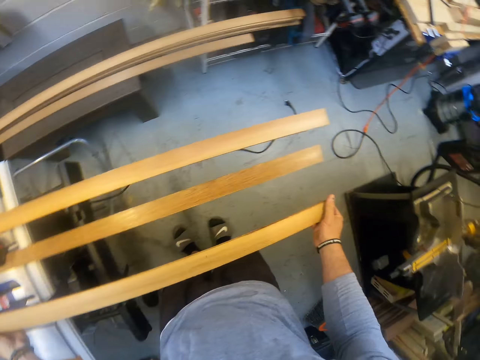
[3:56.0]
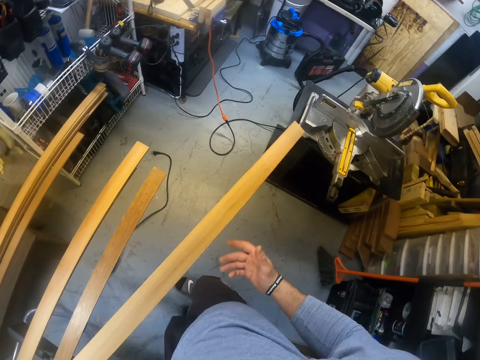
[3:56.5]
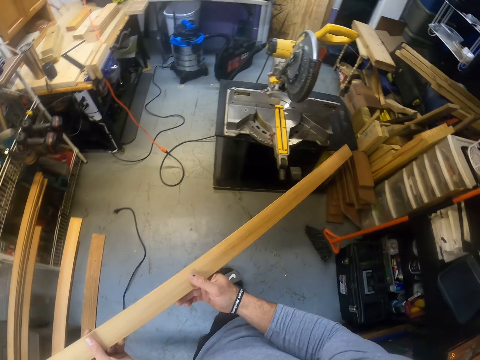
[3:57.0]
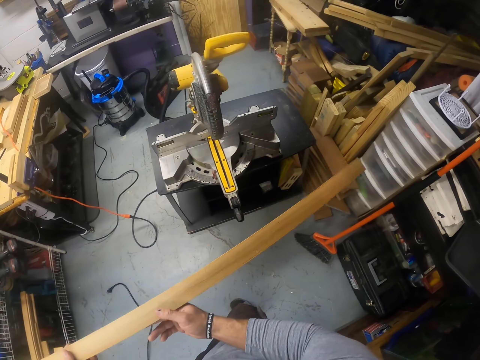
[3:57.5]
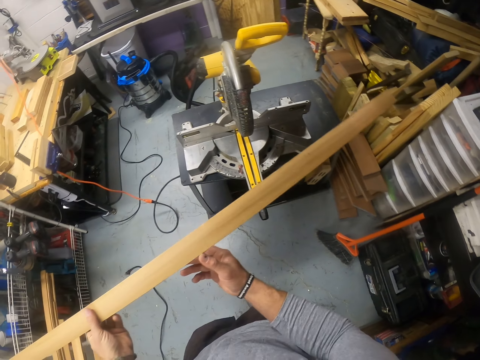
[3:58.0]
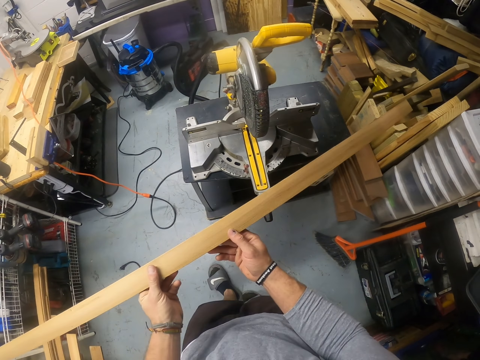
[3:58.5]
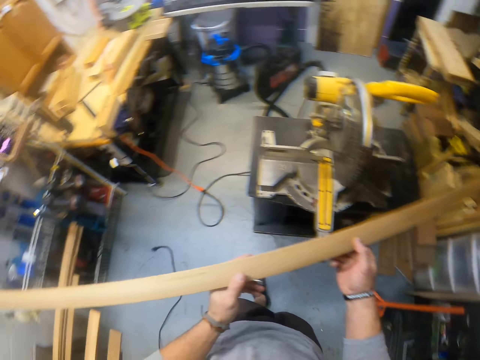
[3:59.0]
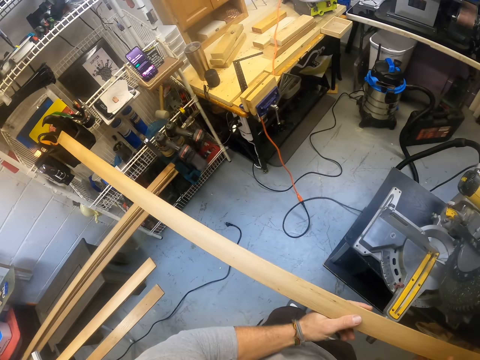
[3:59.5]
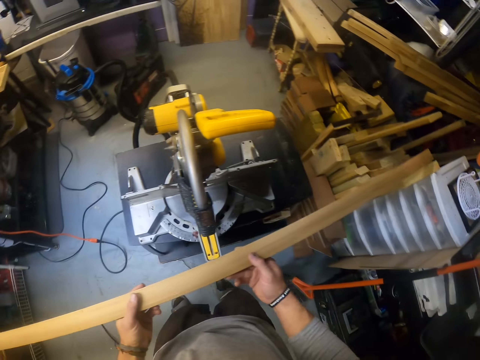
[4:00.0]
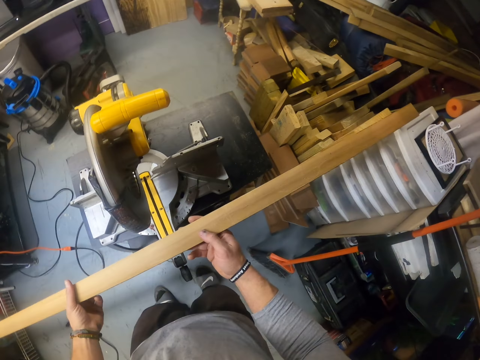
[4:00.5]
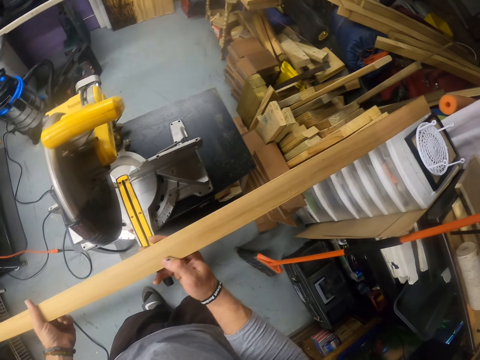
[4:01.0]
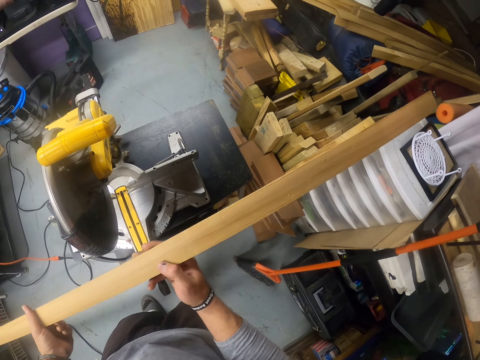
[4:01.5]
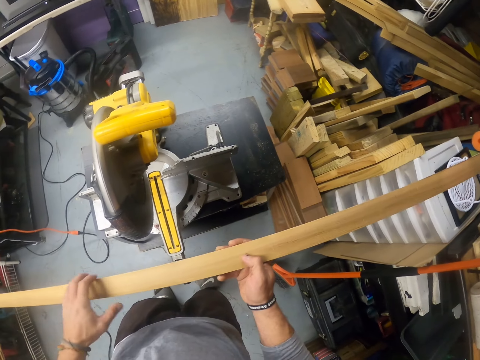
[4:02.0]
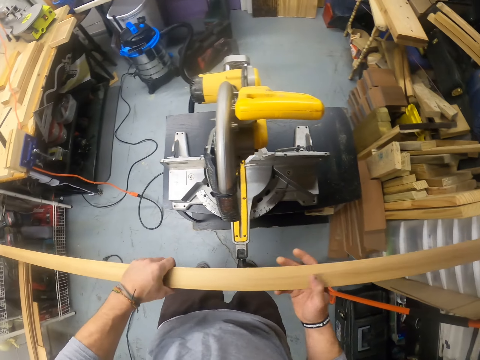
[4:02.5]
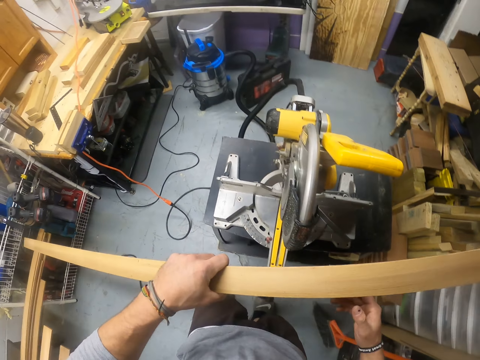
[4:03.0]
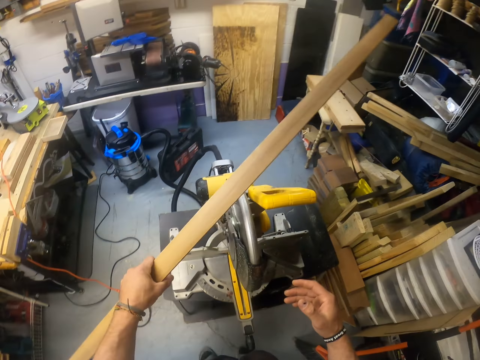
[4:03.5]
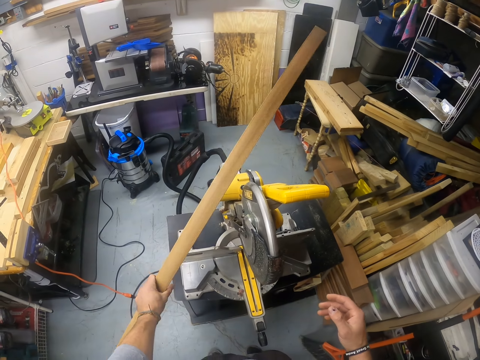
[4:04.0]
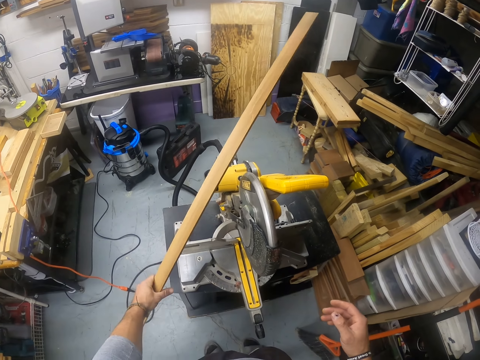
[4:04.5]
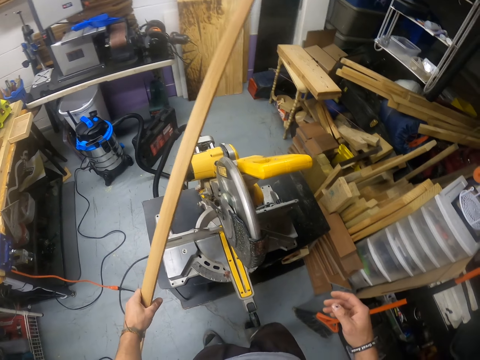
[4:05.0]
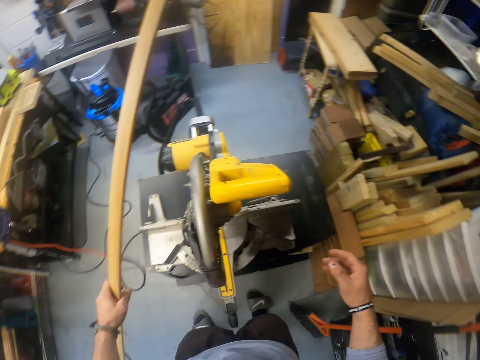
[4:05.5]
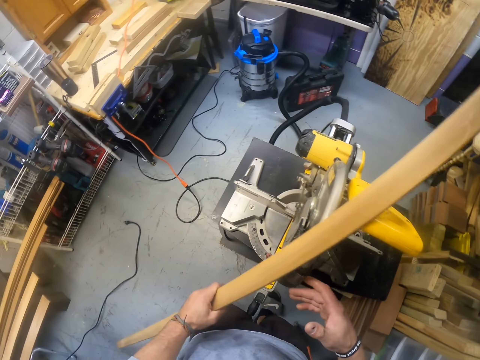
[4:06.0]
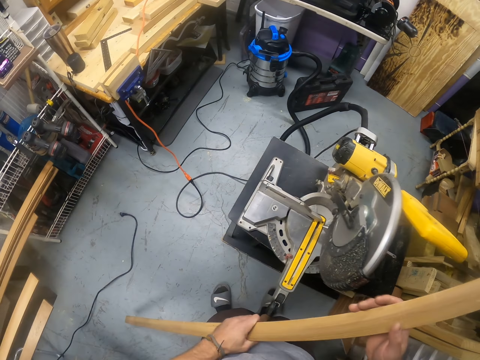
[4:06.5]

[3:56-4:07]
The camera wearer holds the wood with both hands.

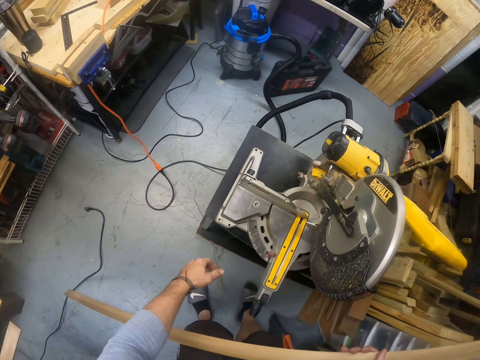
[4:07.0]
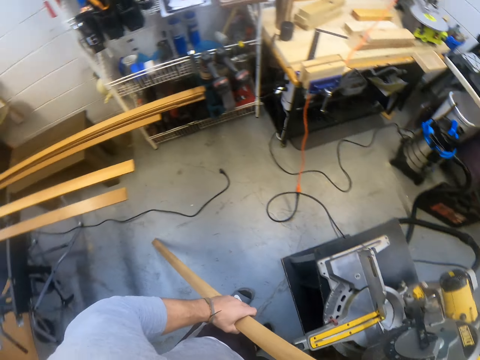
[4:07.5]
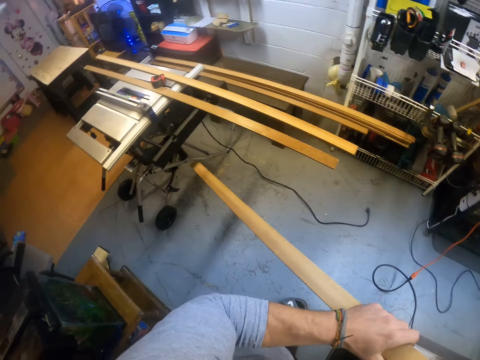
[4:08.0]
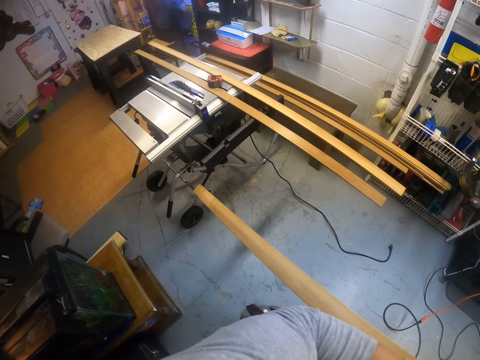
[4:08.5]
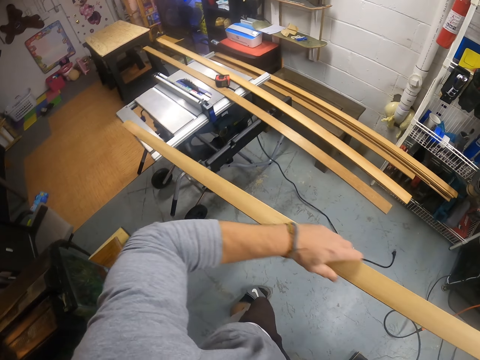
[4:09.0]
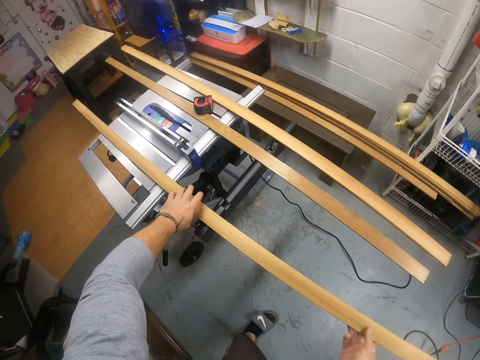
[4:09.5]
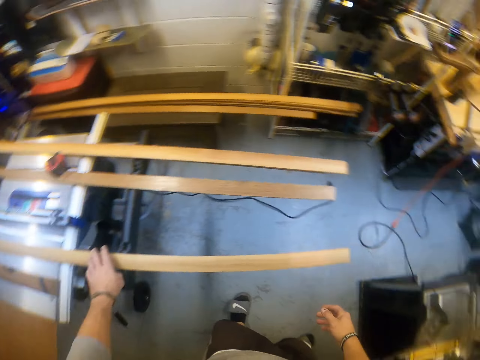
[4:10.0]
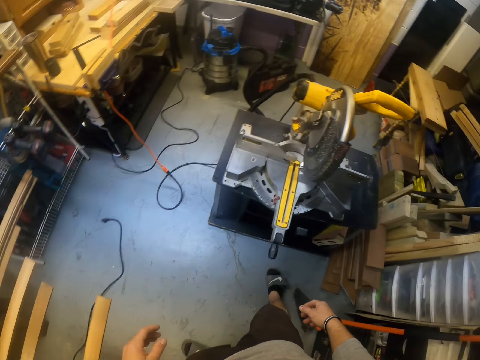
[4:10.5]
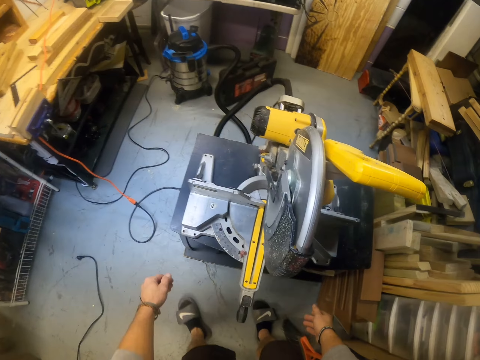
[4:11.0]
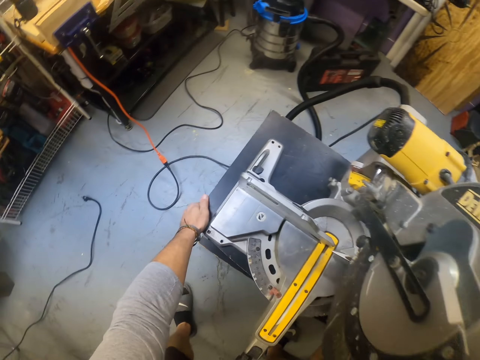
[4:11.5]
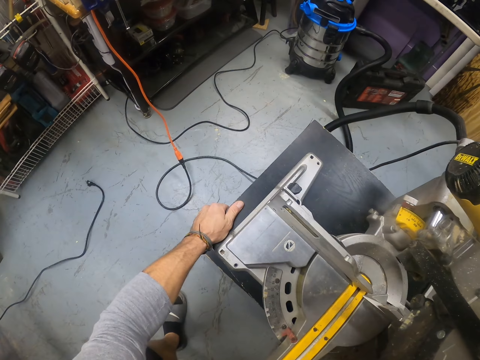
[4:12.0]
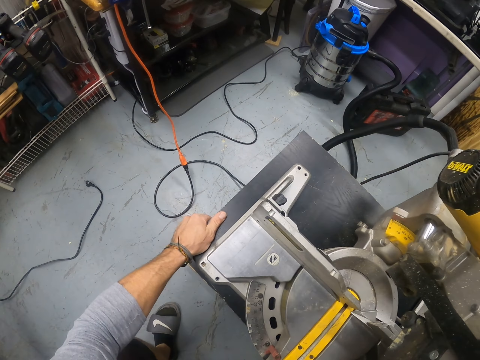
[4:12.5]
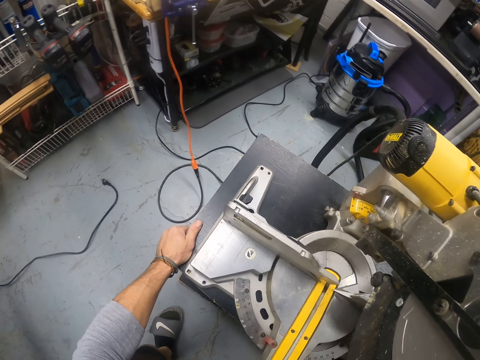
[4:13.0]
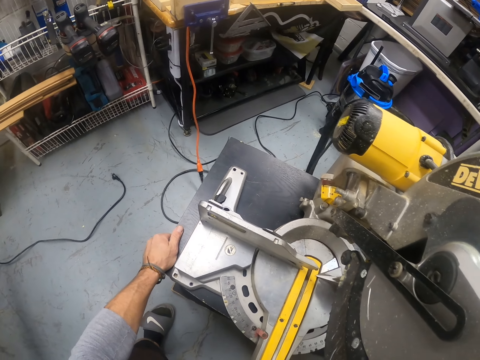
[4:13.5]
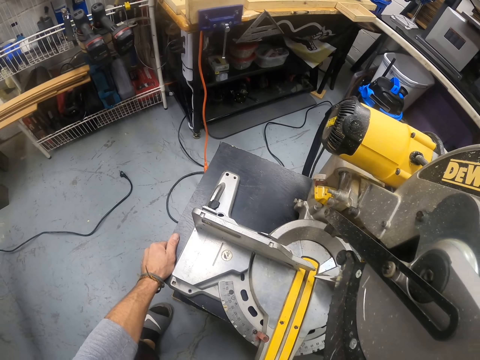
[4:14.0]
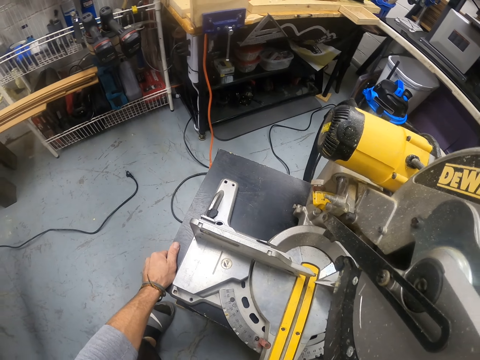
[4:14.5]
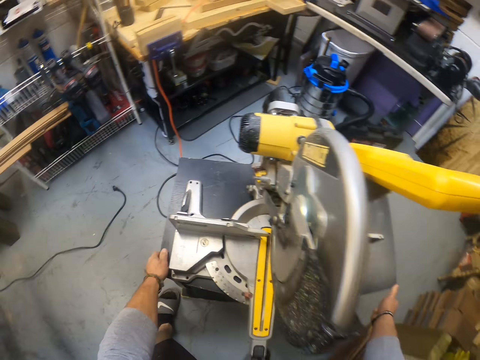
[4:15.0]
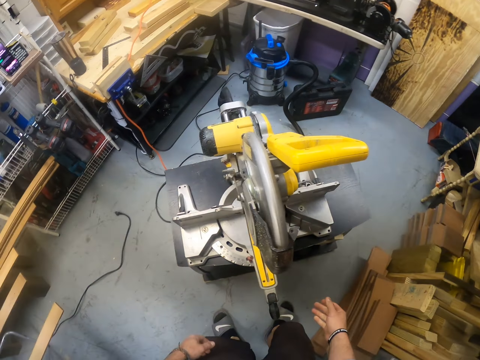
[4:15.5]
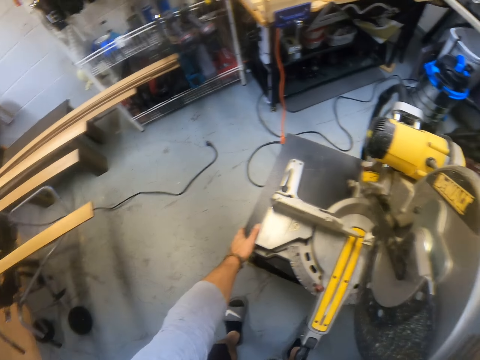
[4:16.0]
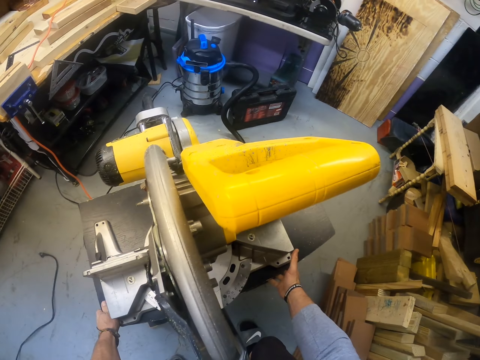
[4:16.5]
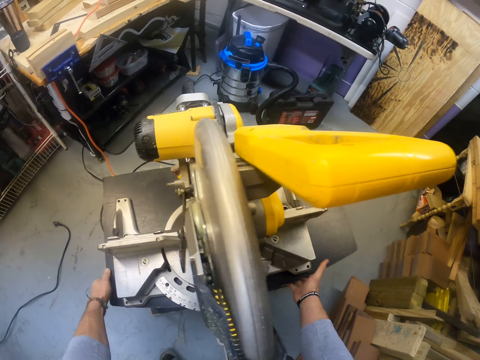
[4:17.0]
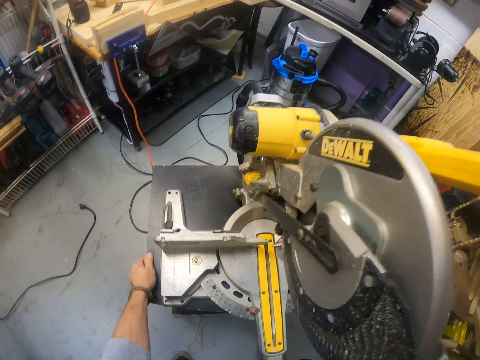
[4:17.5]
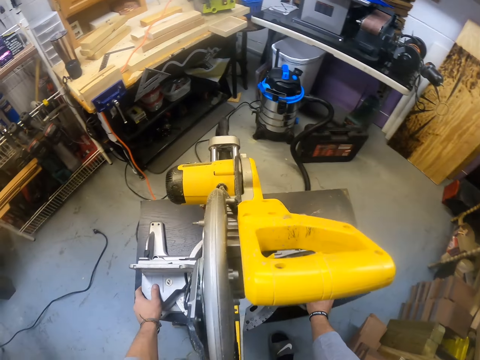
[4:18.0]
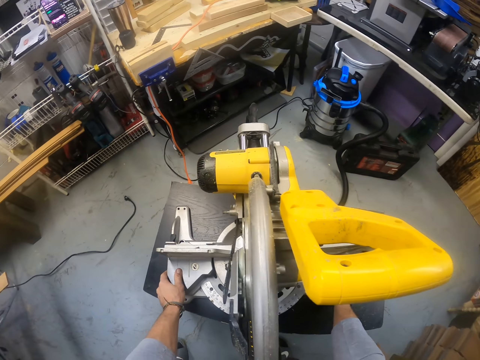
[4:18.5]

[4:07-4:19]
The camera wearer drops the wood on the saw table with both hands. He walks. He adjusts a table on the floor with both hands. He moves the wood cutting machine. He adjusts the wood cutting machine on the table with both hands.

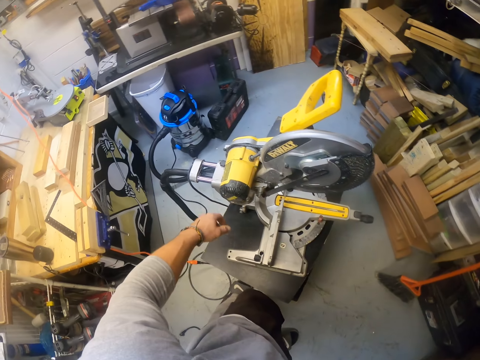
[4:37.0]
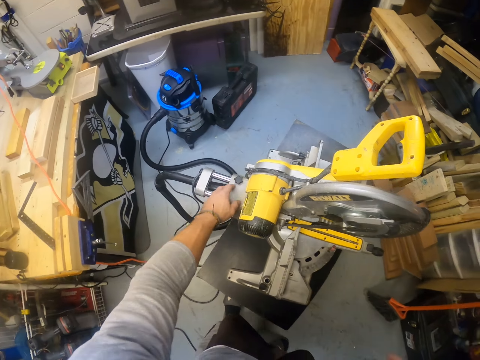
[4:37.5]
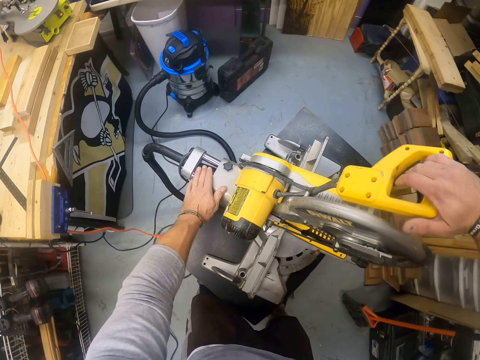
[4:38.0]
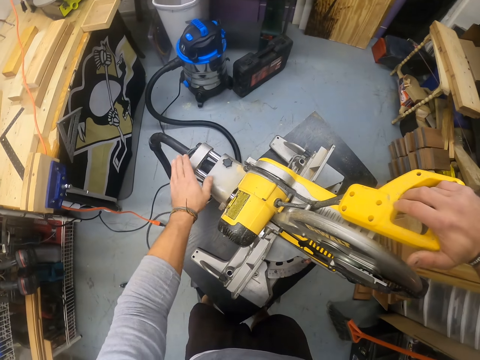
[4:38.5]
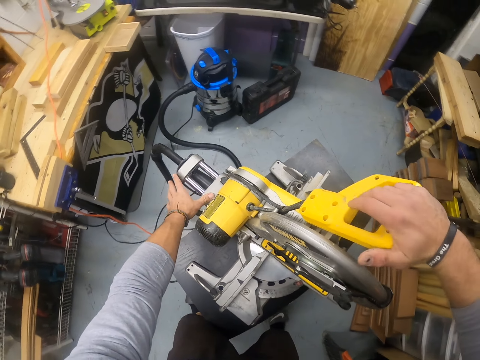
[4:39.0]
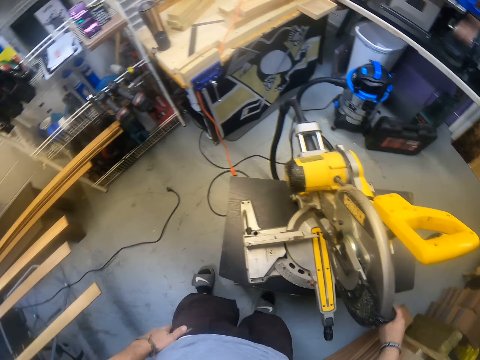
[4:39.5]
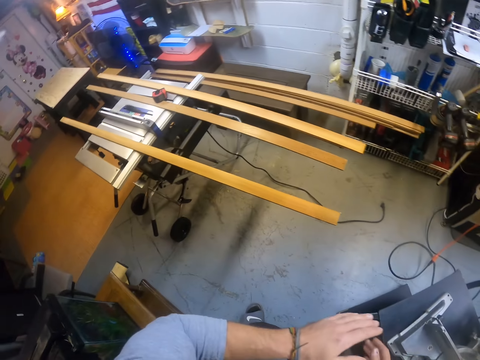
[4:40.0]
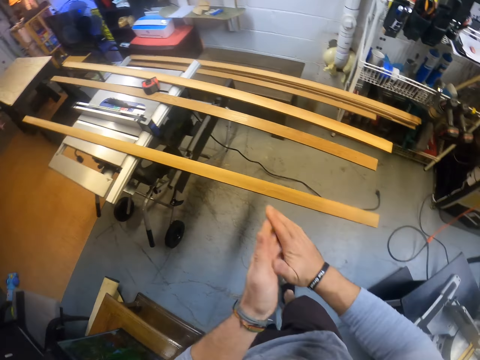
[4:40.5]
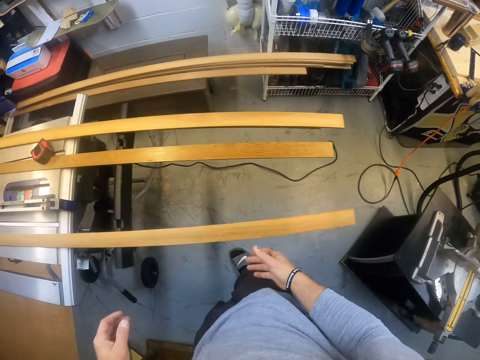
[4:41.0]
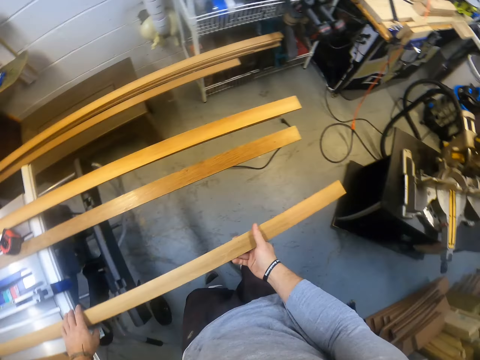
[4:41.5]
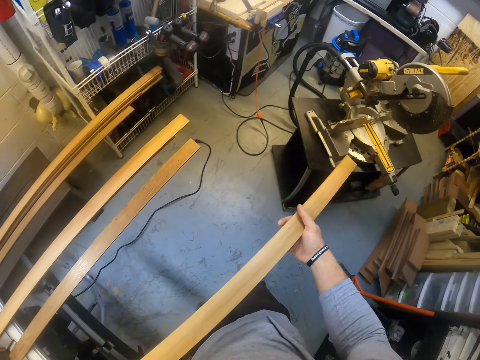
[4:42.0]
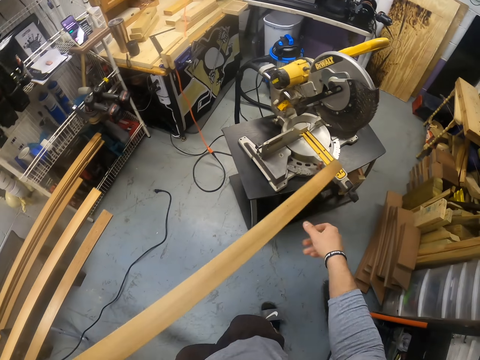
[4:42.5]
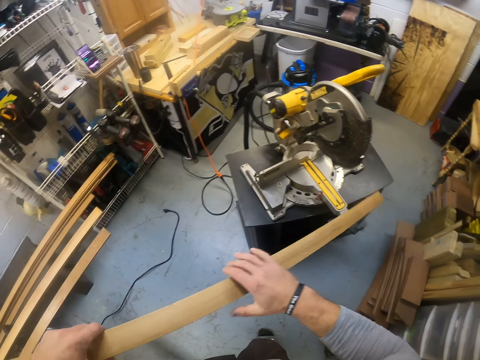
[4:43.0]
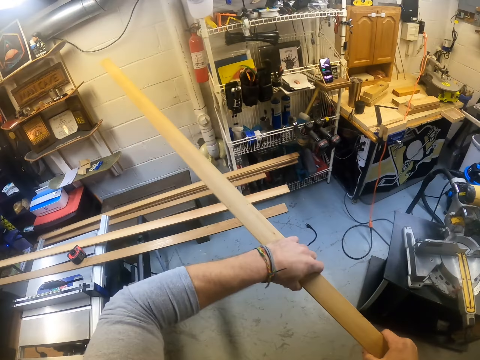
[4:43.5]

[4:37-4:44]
The camera wearer touches the wood cutting machine on the table with his left hand. He adjusts the wood cutting machine on the table with both hands. He rubs hands. He picks the wood from the table saw with both hands. He holds the wood with both hands.
